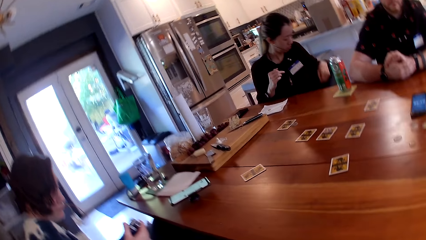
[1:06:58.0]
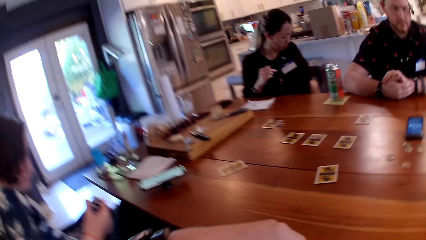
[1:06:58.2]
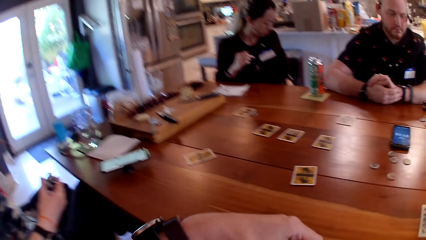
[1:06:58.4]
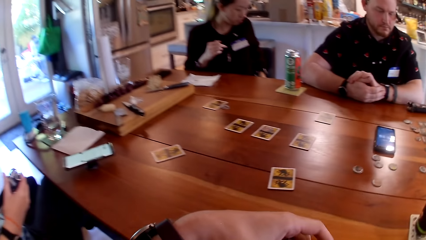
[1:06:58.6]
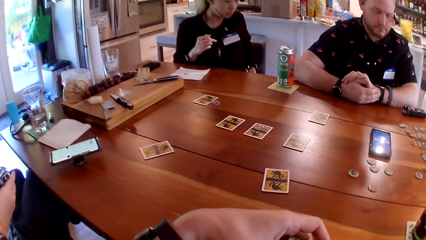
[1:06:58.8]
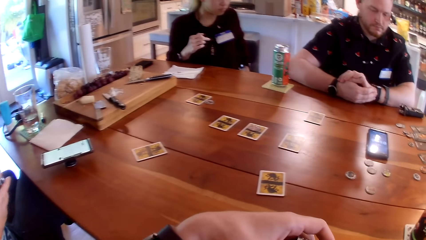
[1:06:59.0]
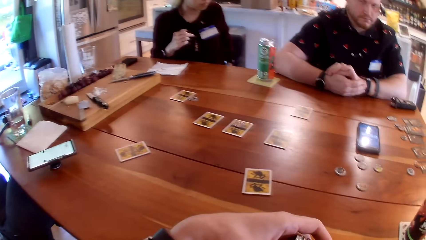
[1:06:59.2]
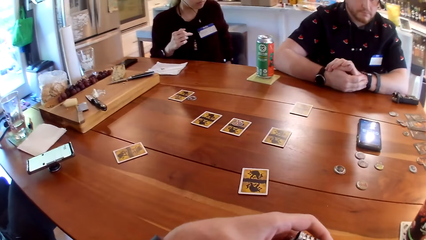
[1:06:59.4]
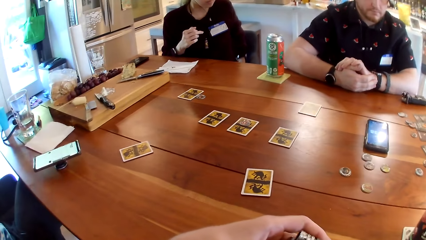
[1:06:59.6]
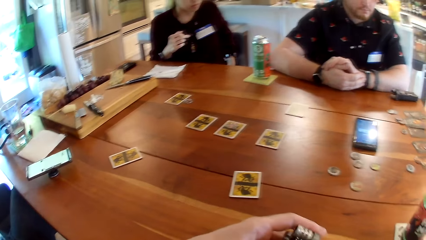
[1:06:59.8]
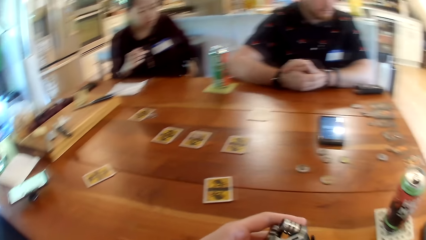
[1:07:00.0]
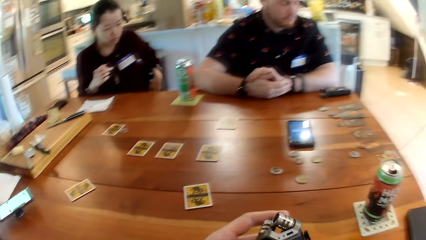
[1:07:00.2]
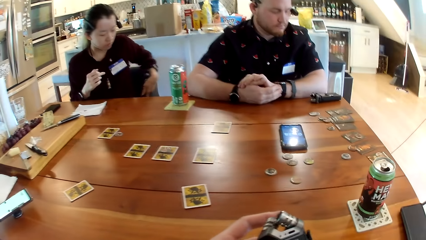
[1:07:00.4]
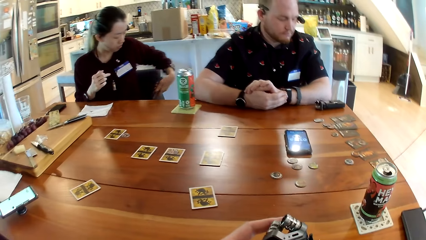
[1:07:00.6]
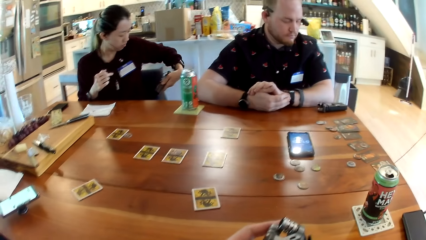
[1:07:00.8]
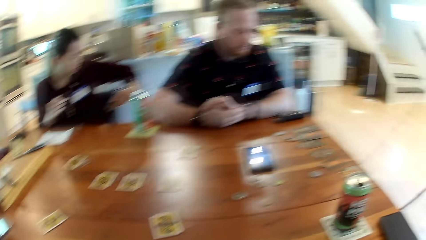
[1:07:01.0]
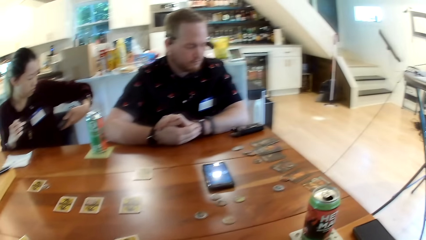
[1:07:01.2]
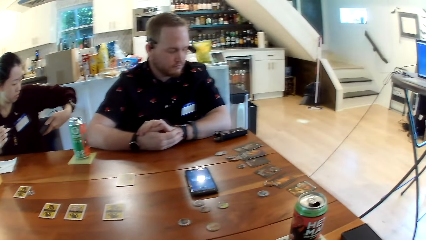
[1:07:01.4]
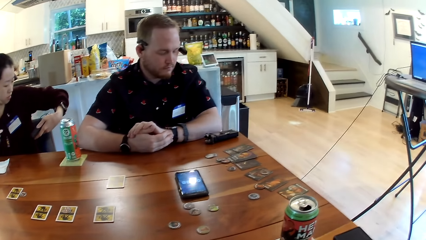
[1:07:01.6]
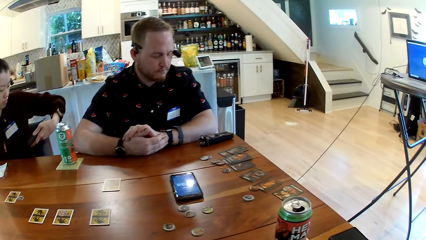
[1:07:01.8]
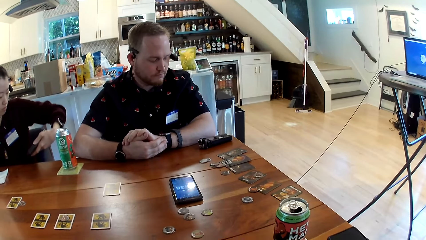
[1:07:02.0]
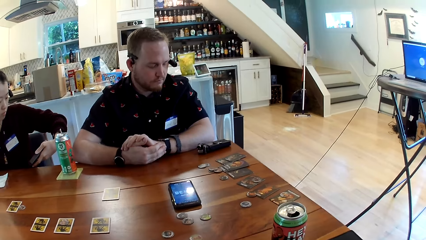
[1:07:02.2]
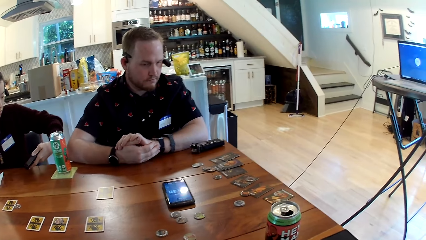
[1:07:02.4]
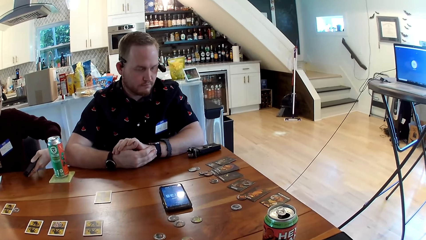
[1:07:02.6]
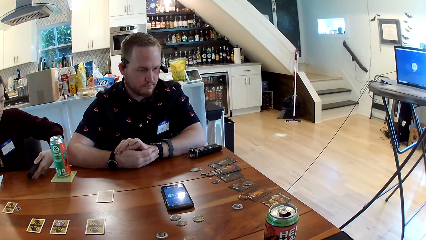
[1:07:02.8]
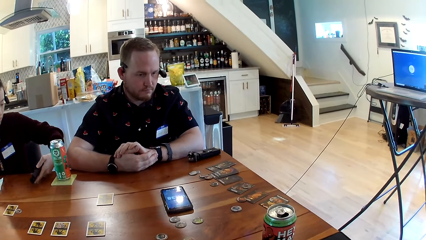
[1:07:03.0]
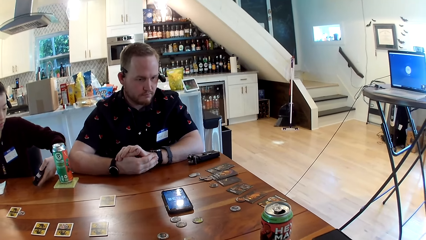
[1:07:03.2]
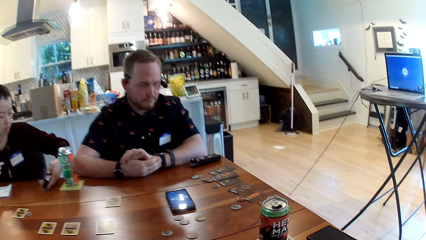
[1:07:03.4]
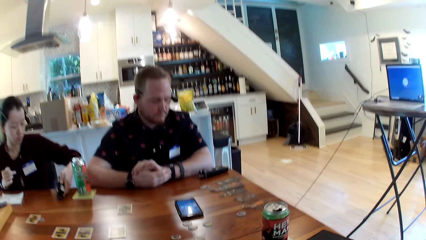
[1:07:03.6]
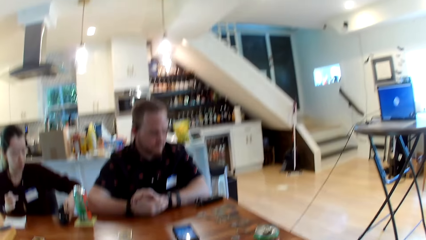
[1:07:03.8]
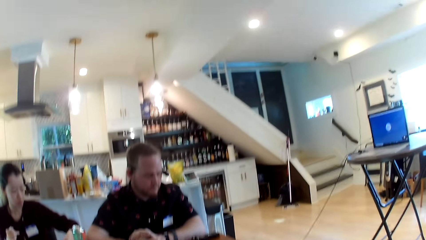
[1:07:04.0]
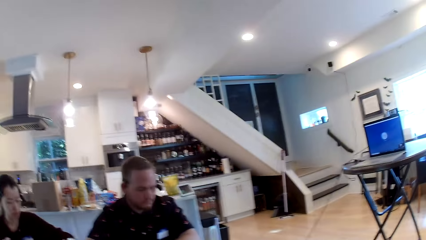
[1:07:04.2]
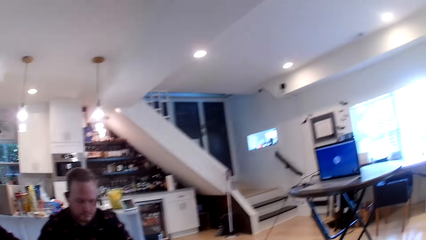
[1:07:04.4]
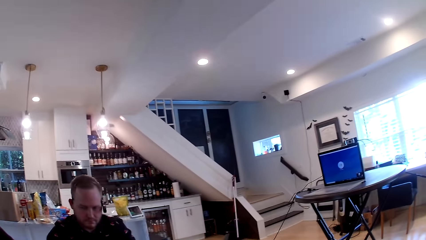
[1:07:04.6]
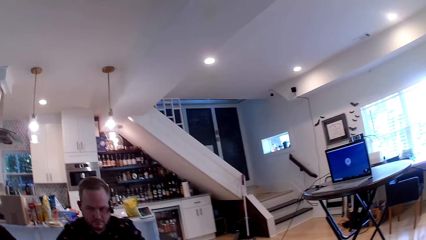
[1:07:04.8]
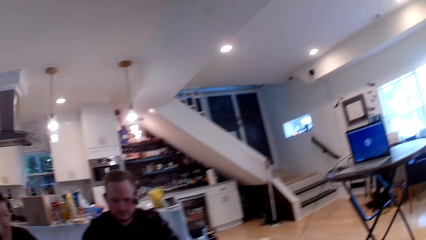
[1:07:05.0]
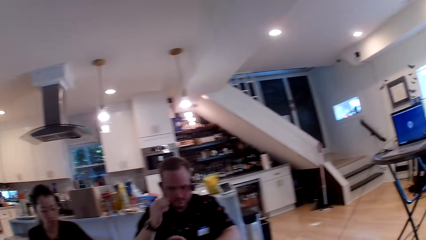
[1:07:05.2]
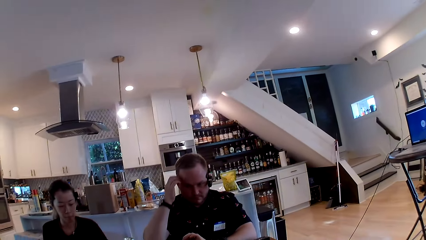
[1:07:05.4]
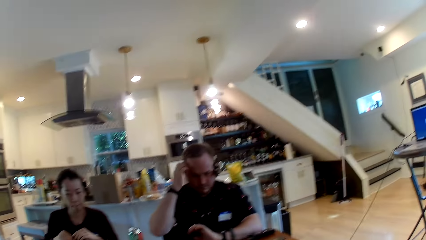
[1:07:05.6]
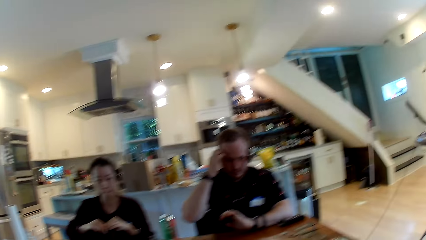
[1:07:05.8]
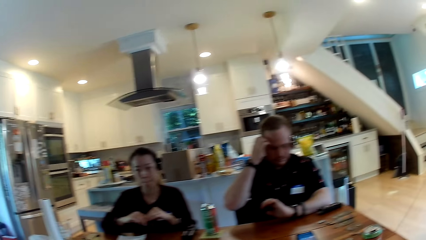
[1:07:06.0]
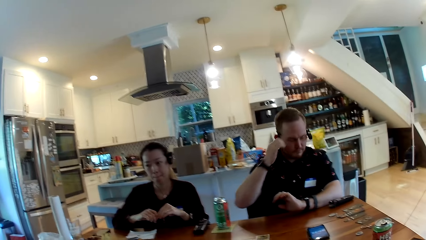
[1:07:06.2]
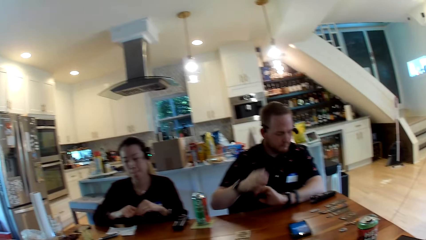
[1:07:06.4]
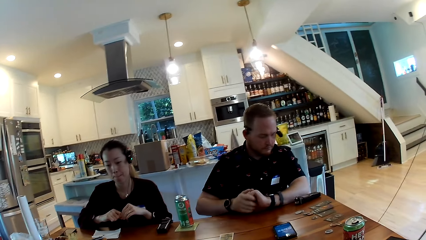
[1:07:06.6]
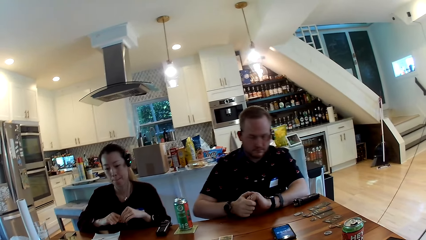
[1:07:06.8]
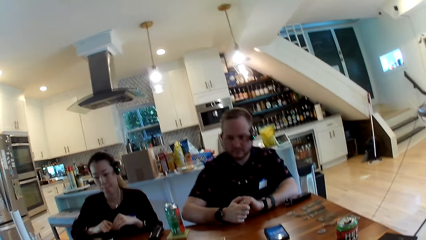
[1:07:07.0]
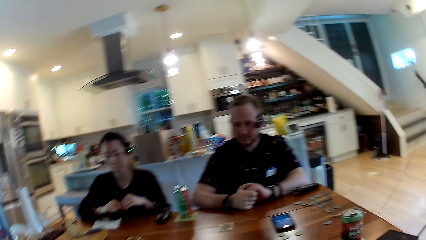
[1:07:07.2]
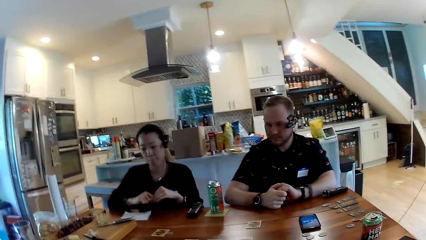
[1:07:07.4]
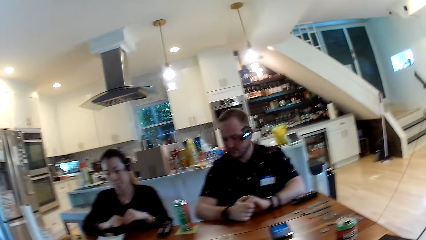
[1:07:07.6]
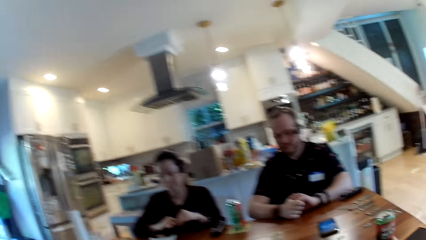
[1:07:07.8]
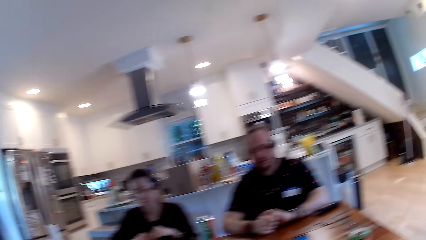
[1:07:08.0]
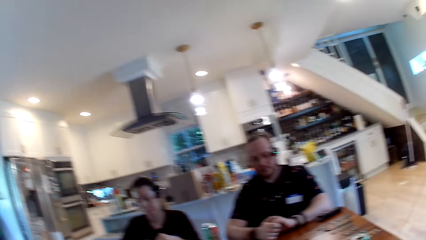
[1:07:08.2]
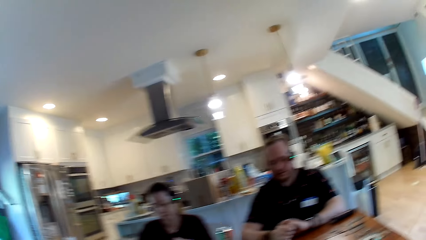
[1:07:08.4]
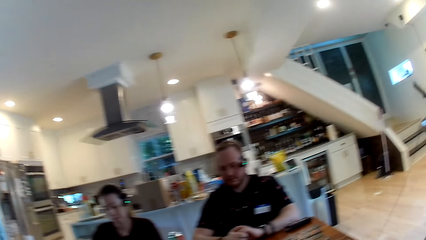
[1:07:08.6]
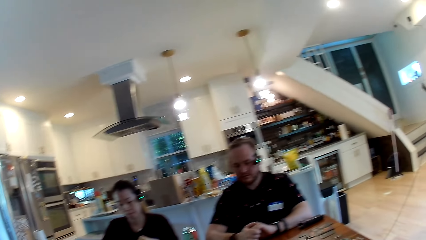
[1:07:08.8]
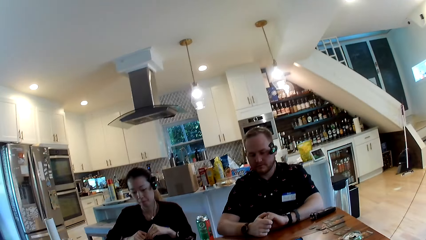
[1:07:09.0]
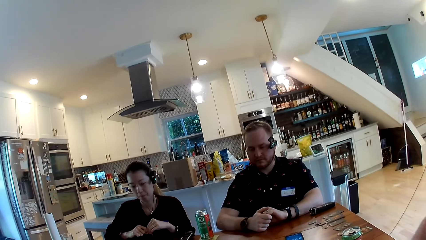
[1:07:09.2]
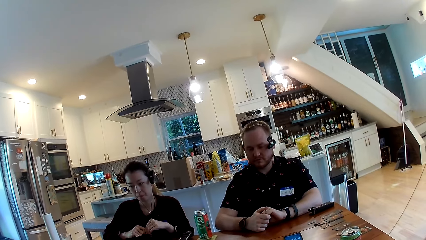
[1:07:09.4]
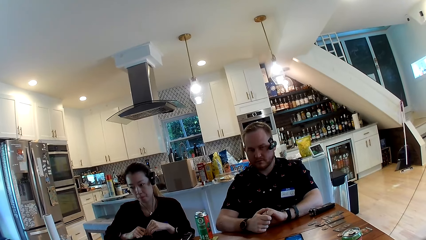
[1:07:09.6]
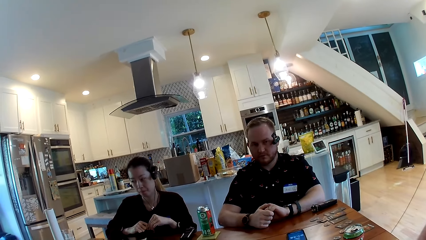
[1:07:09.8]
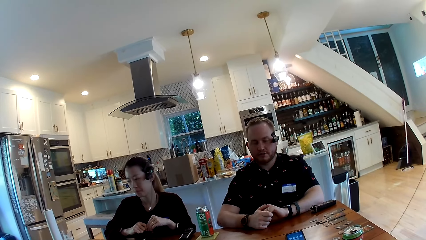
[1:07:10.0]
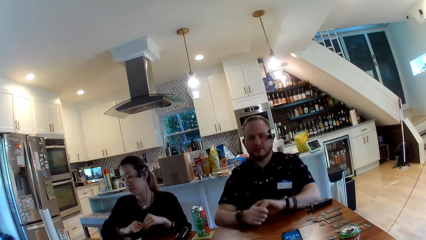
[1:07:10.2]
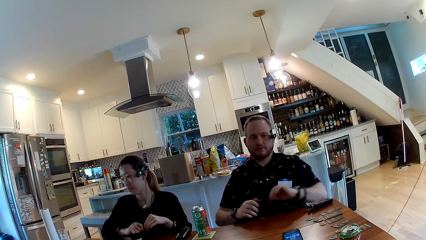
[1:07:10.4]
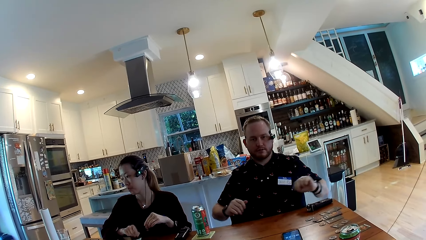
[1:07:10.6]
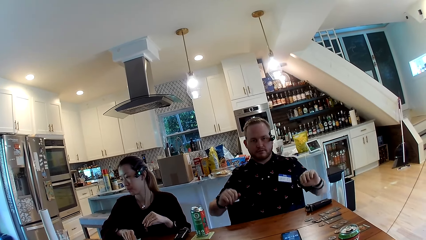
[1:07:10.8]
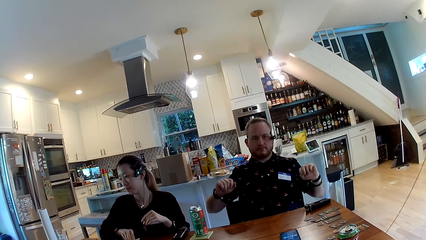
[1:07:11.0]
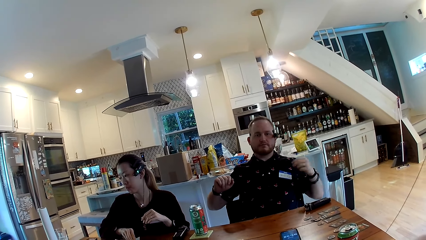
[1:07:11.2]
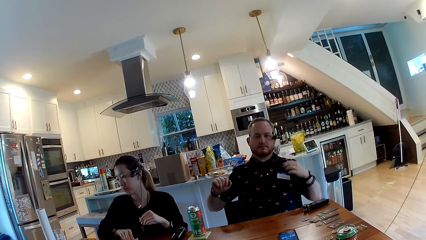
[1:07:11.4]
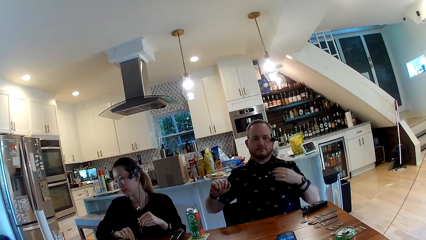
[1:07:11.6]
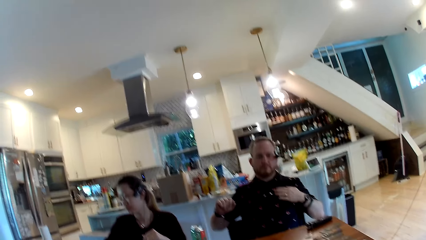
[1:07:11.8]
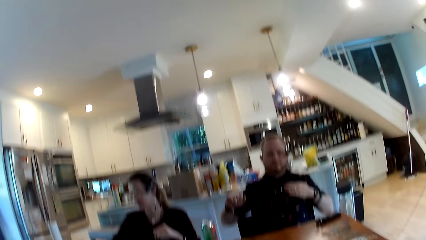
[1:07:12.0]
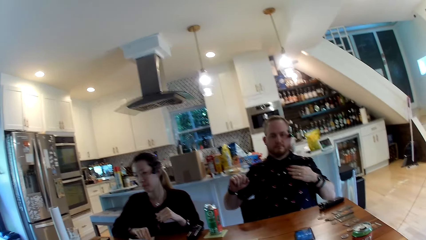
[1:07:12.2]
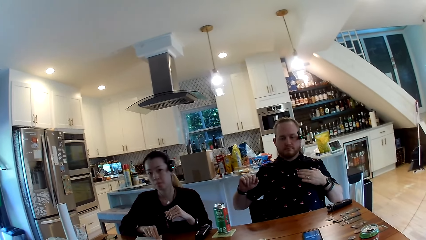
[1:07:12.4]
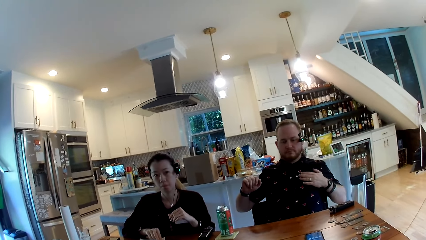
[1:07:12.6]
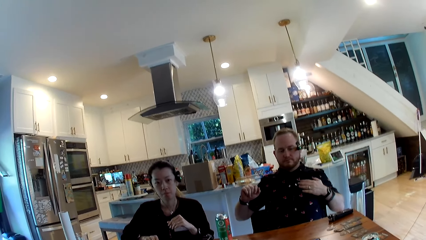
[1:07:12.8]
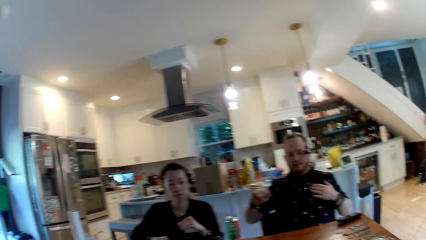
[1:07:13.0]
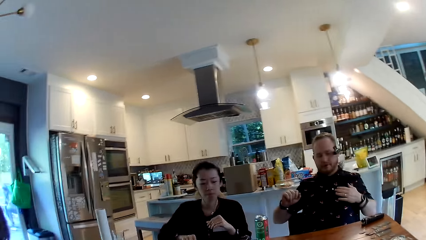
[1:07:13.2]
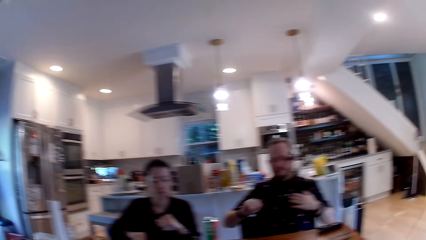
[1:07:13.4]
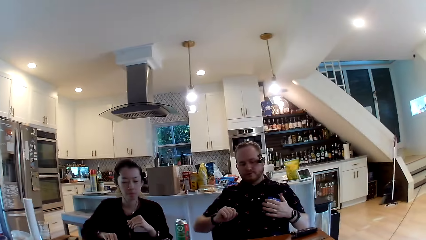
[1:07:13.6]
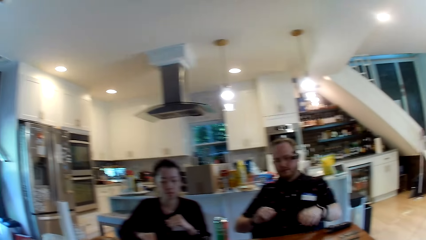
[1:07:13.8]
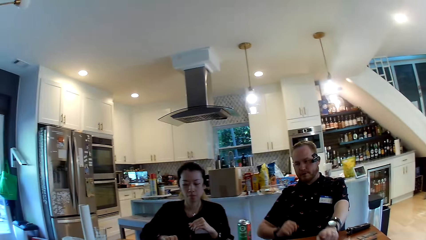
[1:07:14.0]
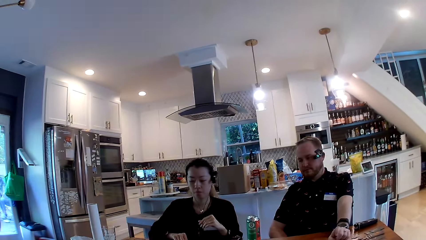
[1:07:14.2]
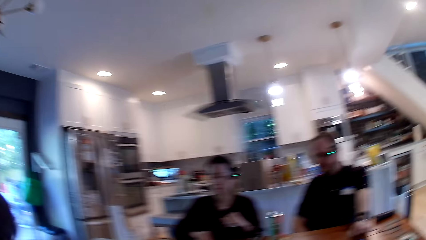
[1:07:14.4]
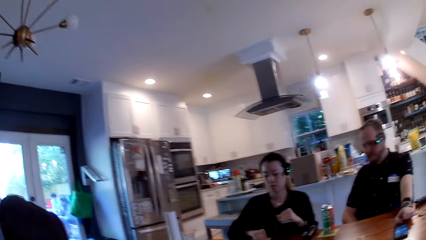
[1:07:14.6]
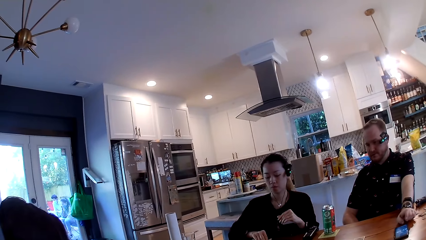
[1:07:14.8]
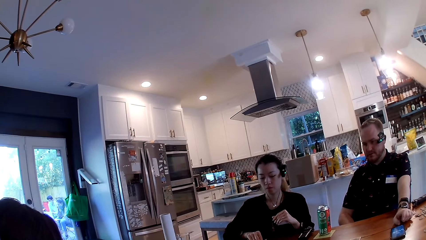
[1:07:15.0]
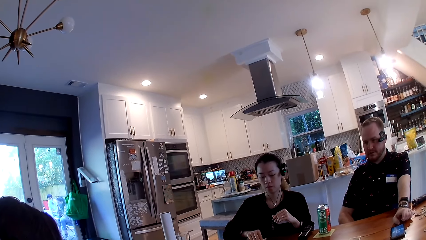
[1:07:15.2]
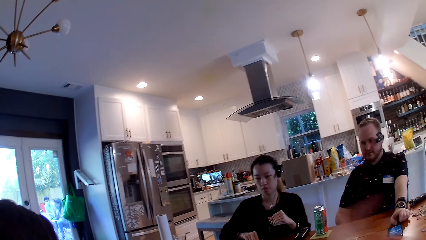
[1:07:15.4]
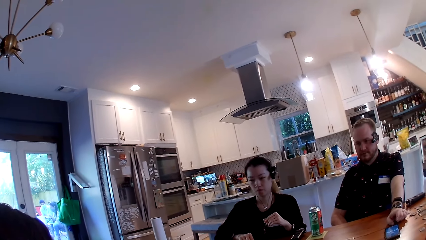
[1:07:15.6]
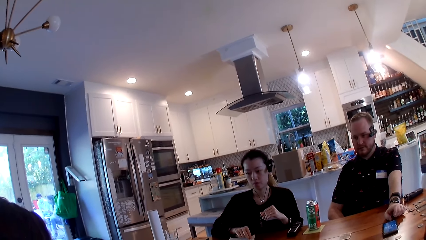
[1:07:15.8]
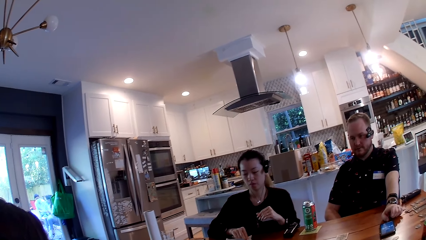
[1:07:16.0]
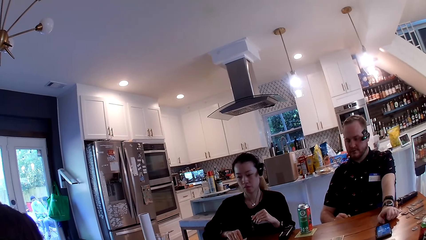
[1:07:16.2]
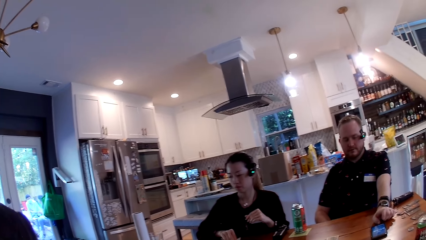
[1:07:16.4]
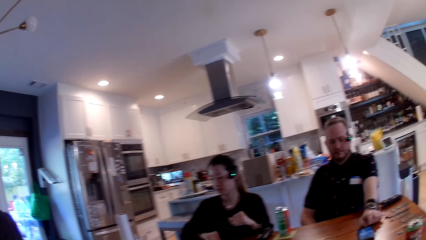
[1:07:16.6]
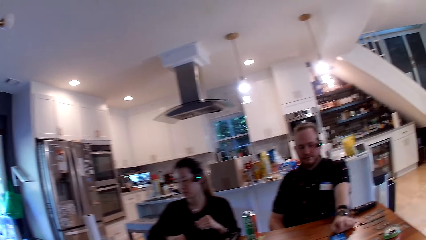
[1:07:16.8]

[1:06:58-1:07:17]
The woman removes a recorder from her pocket with her left hand. The camera wearer holds the recorder with his left hand. The woman drops the recorder in her left hand on the table. The man touches his head with his right hand. The man holds his left hand on the table with his right hand. The man removes his right hand from the table. The man removes his hands from the table. The first man touches his chest with his left hand. The camera wearer talks to another man. The first man places his right hand on the table.
